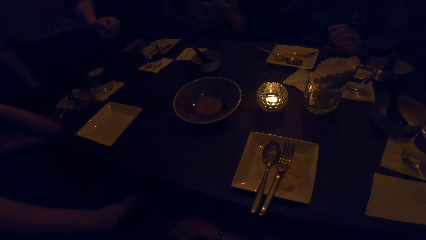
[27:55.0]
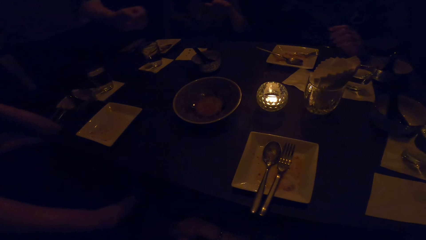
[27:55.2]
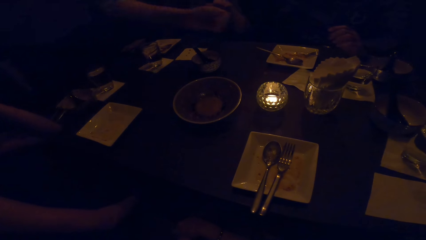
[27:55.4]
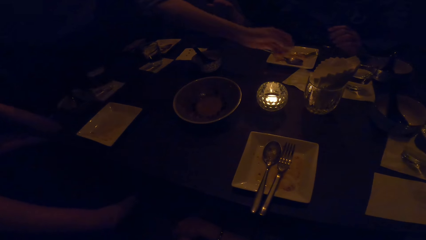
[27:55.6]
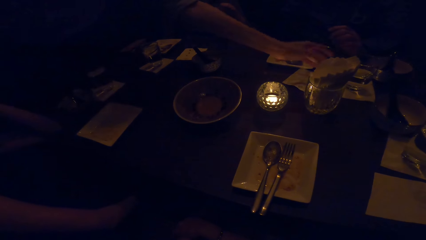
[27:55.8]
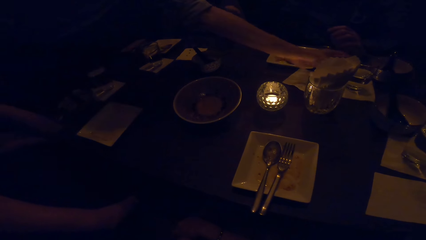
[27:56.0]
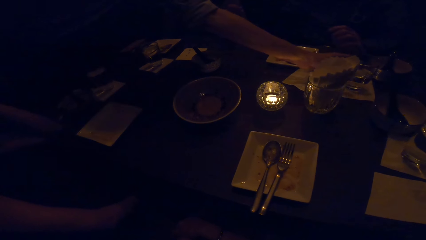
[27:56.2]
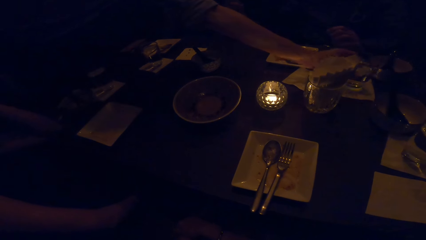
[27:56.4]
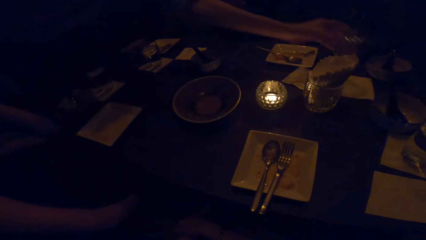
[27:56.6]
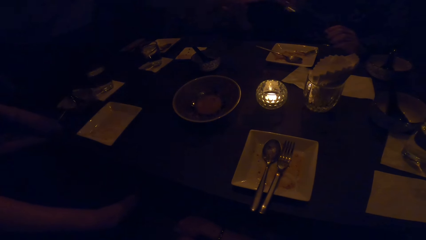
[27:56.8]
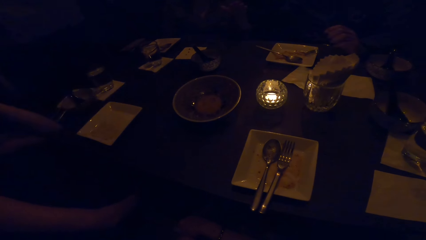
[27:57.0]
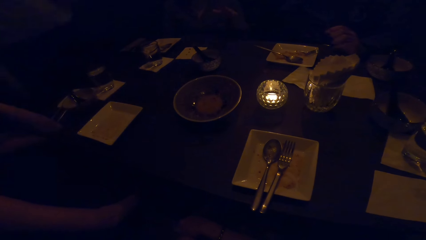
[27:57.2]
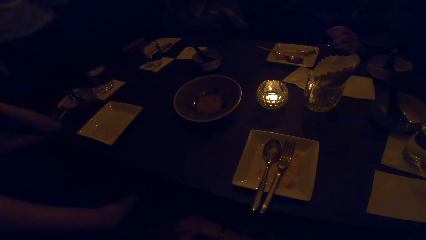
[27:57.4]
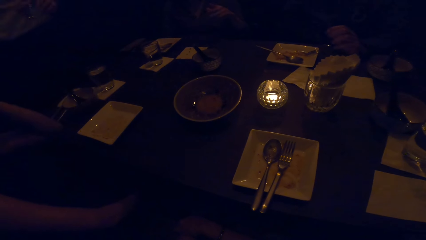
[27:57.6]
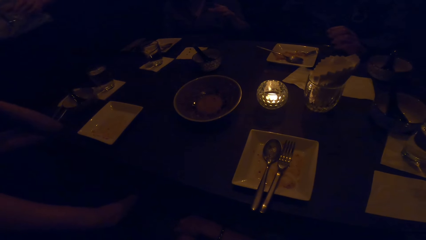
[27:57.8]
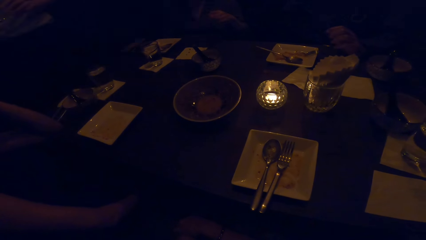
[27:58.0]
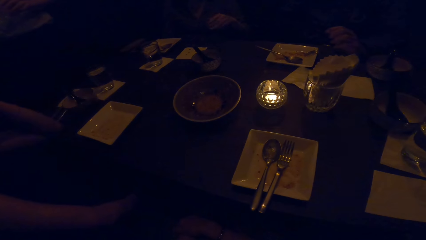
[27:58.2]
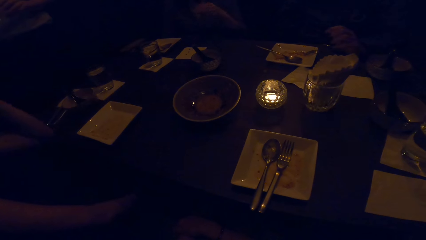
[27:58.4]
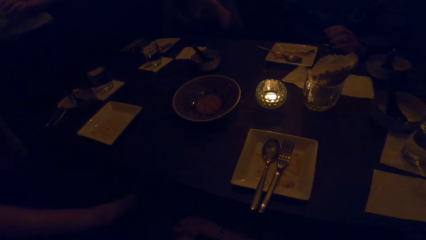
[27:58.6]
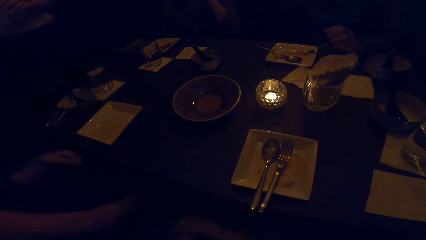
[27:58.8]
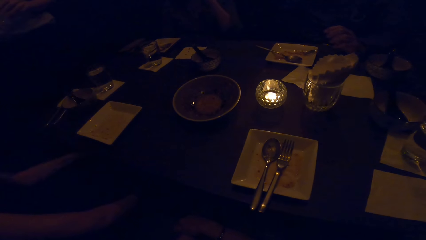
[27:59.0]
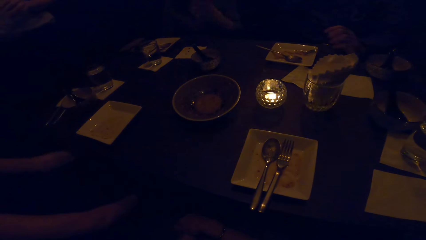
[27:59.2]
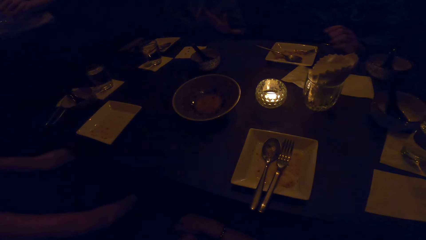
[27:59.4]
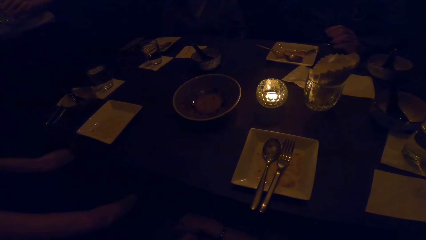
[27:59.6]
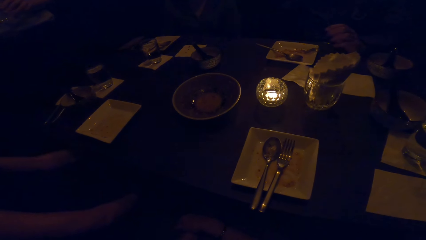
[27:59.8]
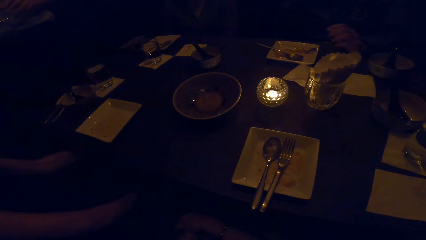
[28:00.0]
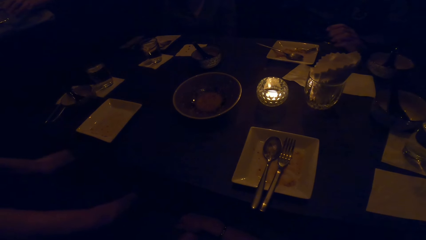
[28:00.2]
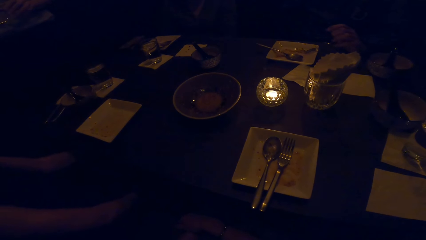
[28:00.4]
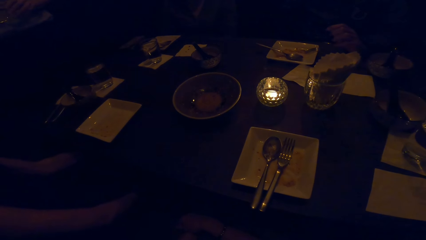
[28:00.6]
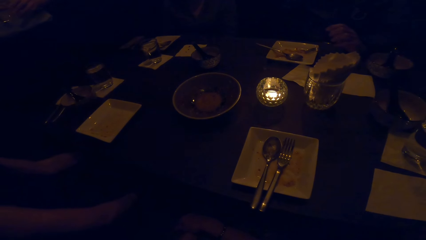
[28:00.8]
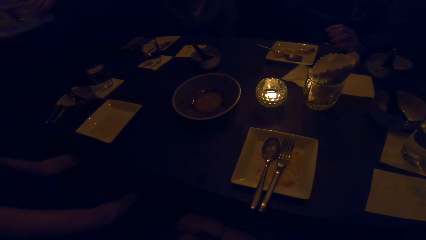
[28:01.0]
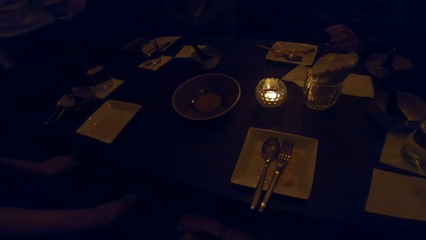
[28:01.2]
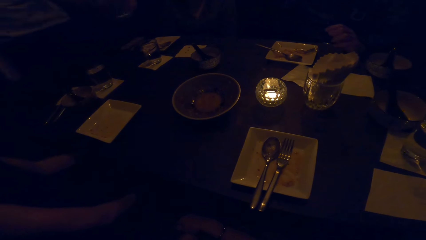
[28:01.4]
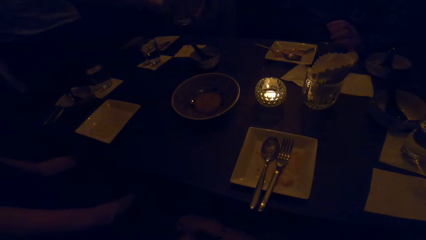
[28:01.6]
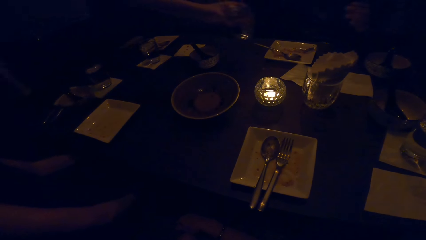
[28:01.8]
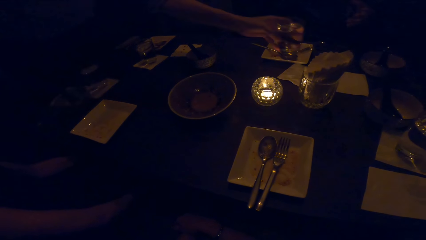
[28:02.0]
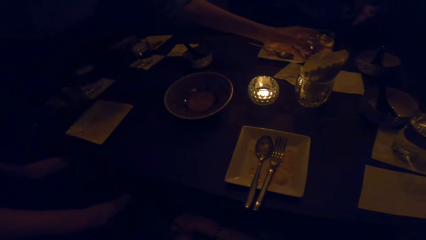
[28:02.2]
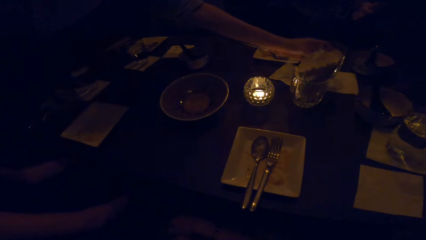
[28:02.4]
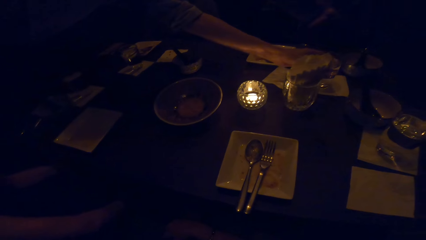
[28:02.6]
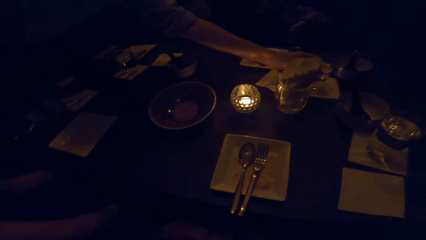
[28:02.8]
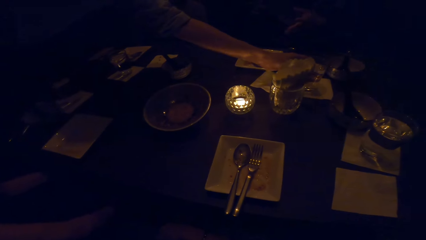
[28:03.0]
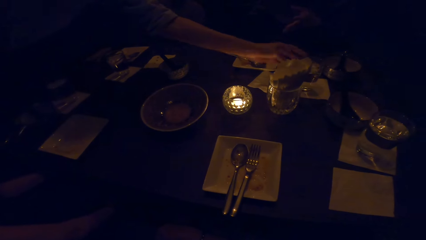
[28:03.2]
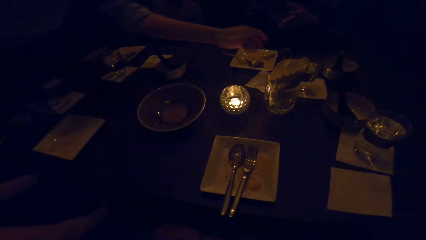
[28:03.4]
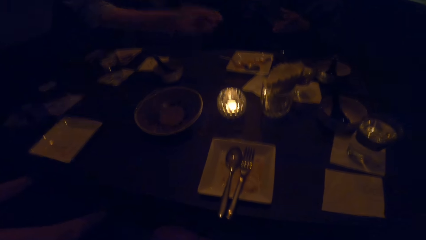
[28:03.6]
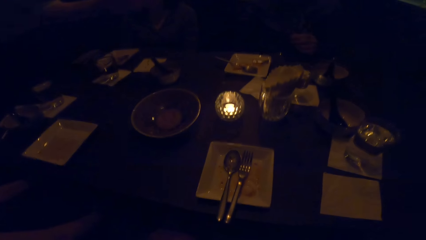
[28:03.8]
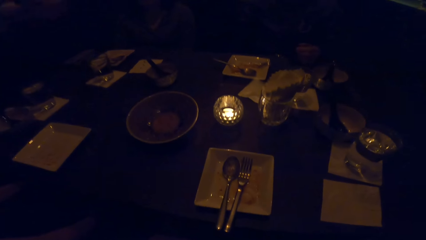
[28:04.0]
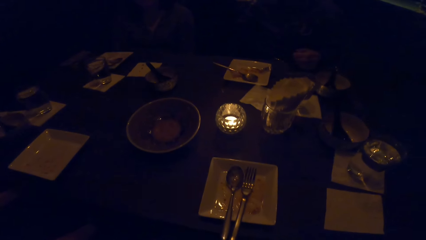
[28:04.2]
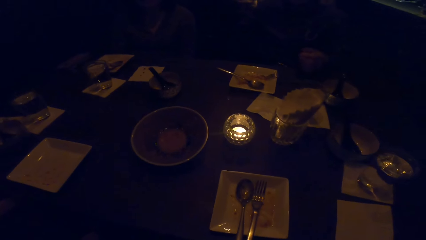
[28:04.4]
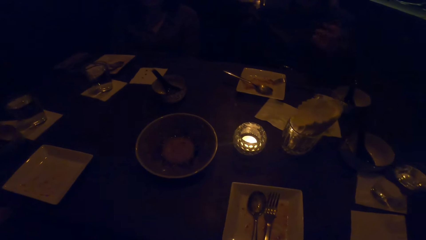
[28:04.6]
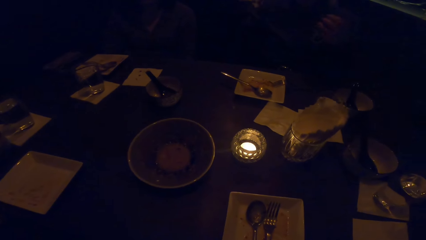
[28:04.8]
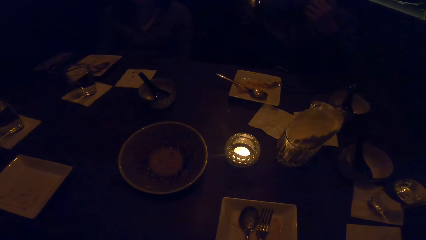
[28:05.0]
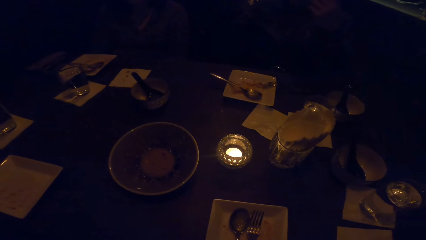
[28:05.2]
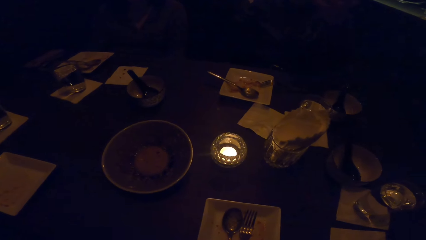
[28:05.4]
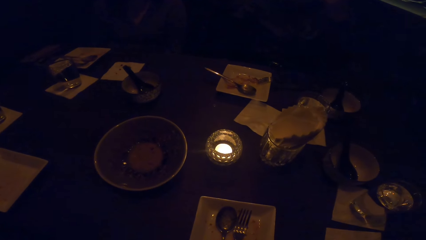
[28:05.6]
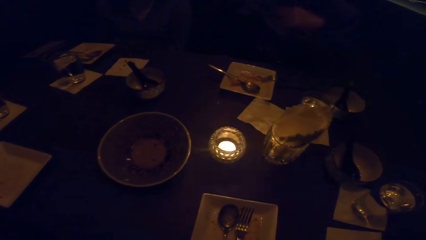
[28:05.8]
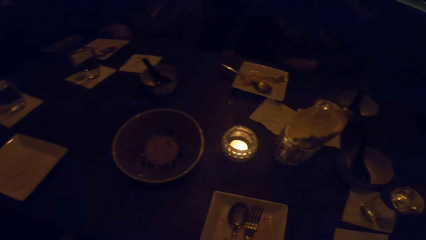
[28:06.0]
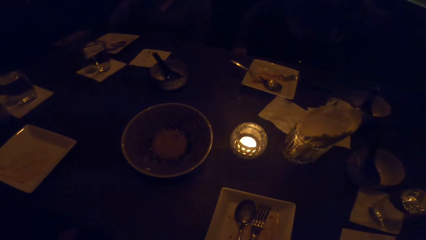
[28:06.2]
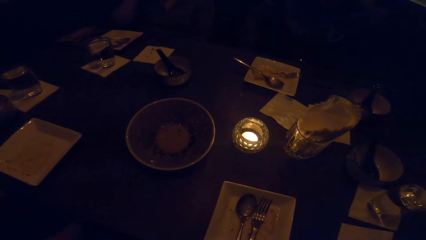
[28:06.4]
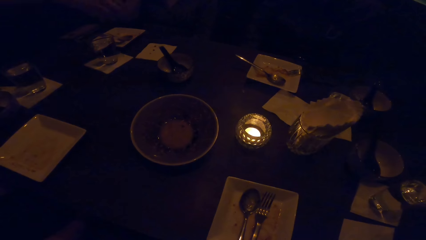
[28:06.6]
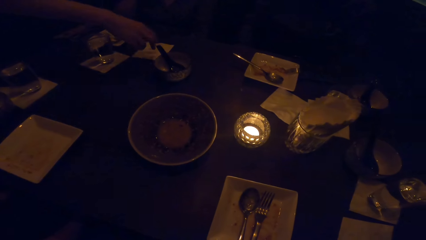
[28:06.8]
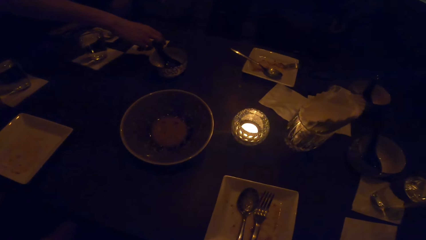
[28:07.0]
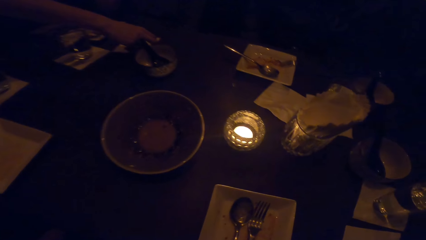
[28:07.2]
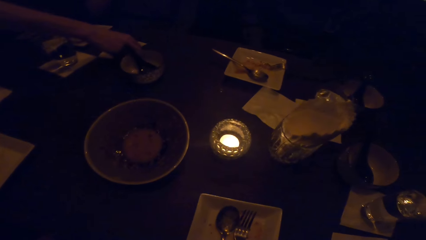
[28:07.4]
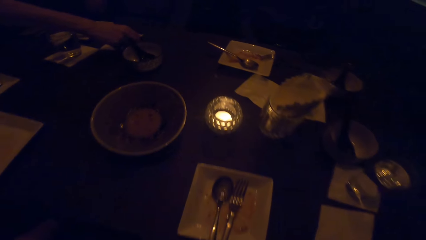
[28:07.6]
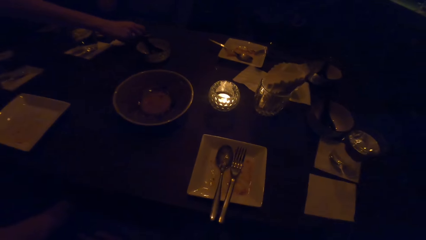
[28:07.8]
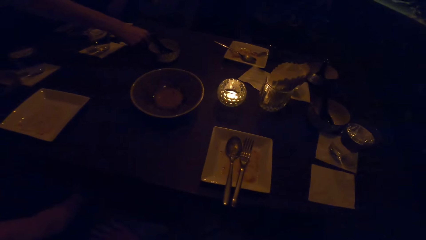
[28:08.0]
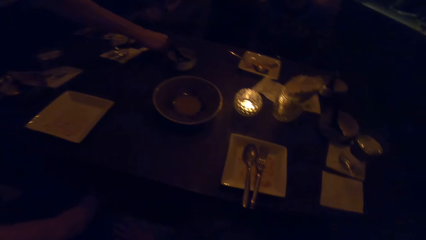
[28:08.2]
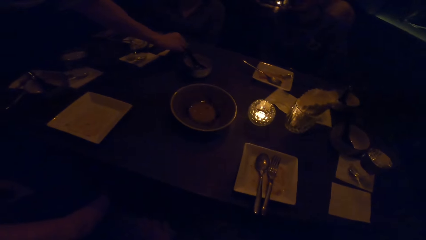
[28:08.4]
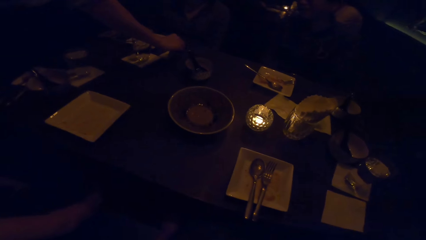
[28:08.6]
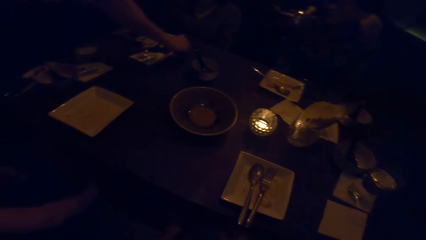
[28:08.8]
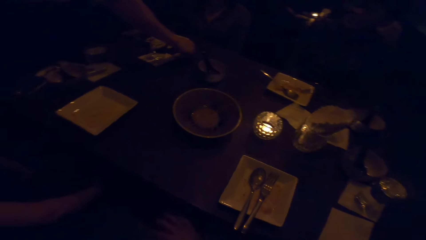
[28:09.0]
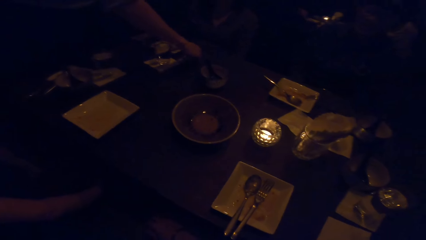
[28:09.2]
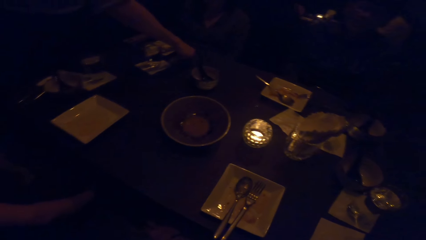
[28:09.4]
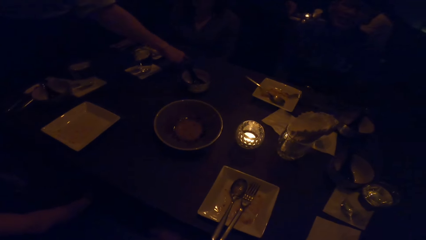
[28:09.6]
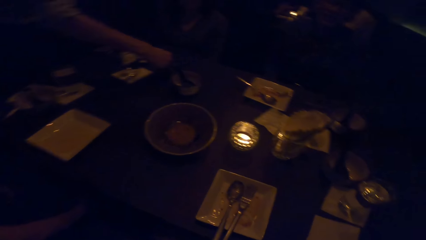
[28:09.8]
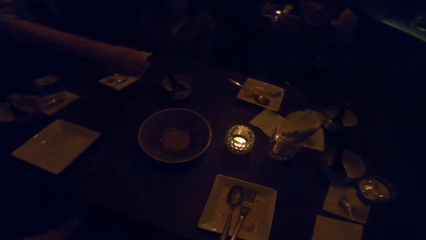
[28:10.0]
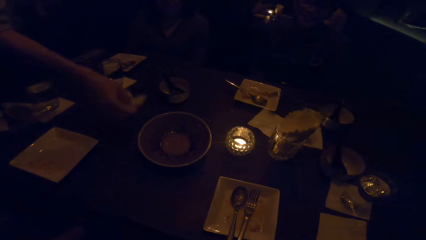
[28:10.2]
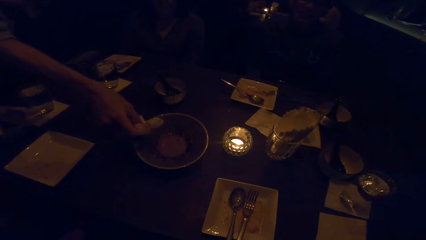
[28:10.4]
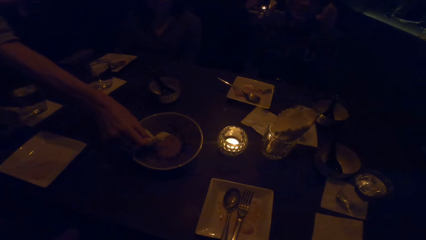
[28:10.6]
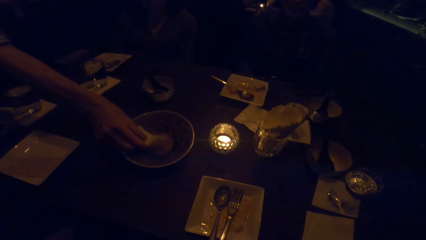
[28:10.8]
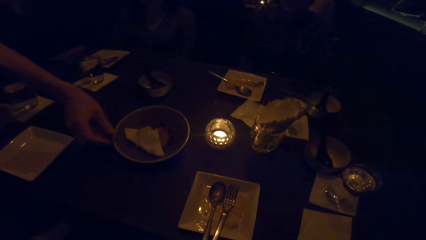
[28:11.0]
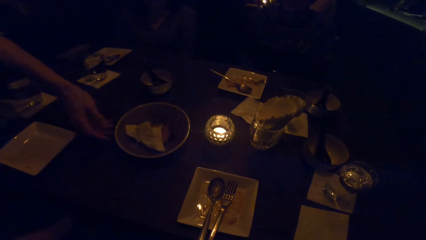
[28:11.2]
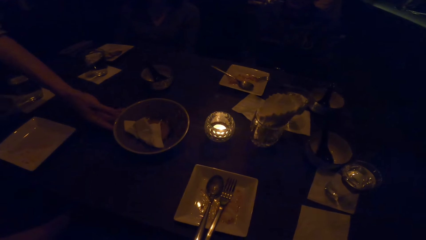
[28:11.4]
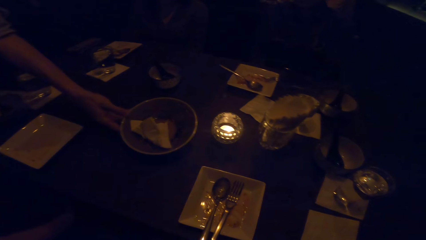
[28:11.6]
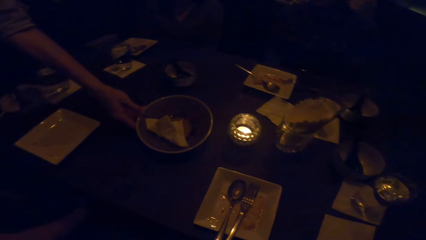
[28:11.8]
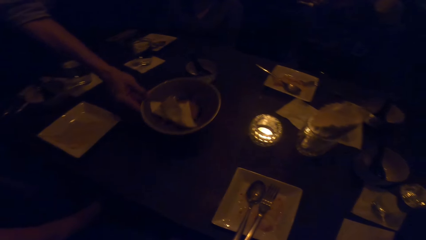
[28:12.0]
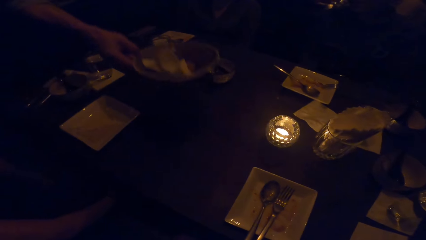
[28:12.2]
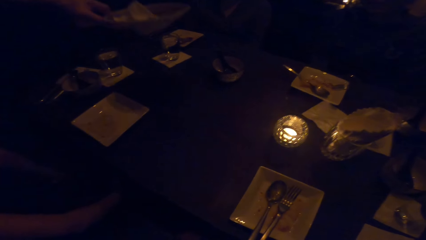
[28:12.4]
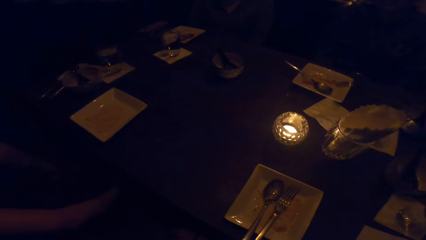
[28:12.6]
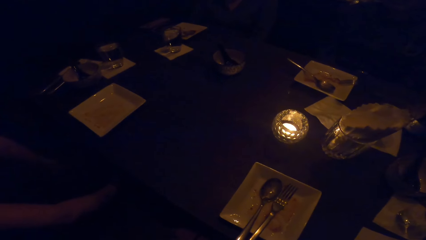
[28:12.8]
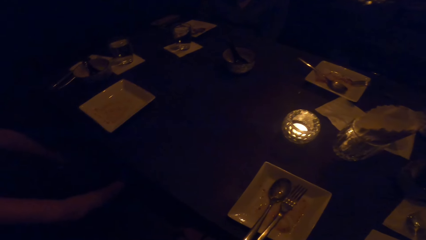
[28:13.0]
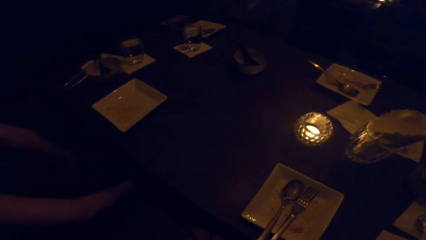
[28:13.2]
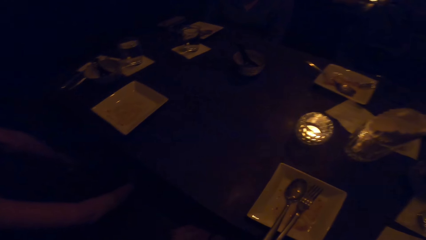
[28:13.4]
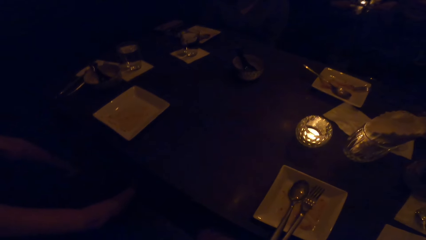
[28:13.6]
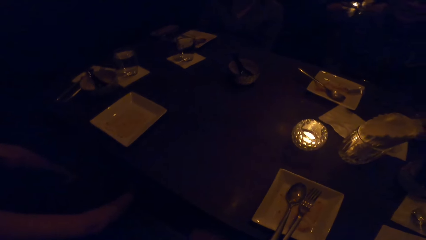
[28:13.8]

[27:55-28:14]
A man removes something from the glass. The man reaches out for the glass and picks the glass of water. The camera wearer flaps the hand. The man puts the glass of water down on the table. Another person flaps the hand and puts the hand down on the table. The man puts some pieces of paper from the table. The man puts the pieces of paper in the plate. The man picks the plate. The camera wearer interacts with another man.
